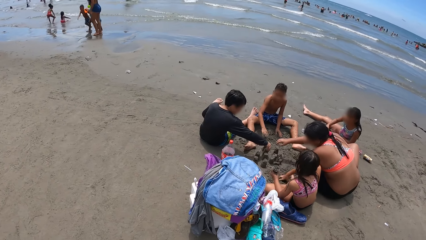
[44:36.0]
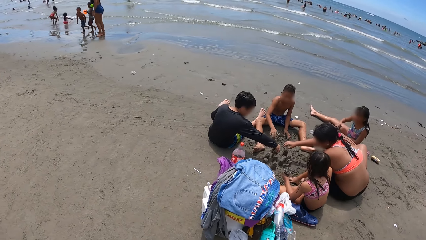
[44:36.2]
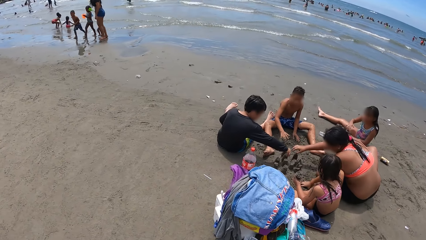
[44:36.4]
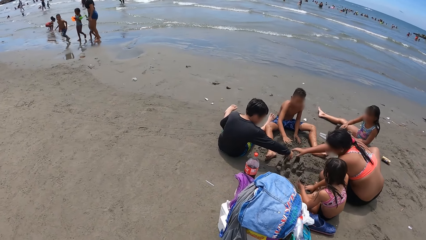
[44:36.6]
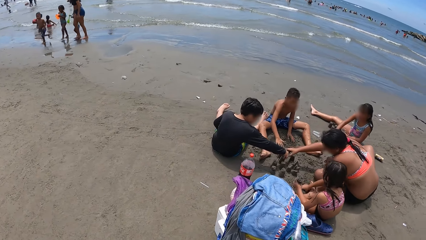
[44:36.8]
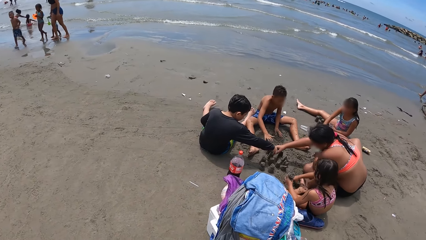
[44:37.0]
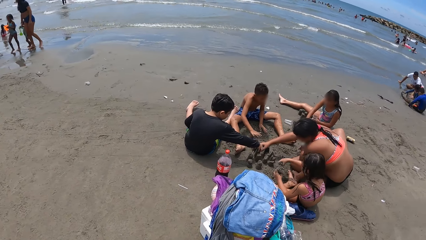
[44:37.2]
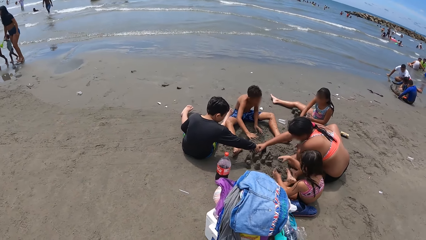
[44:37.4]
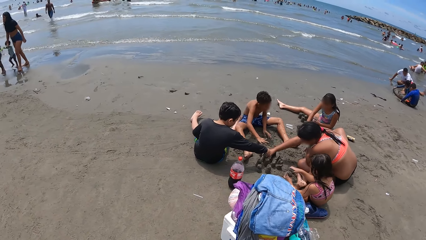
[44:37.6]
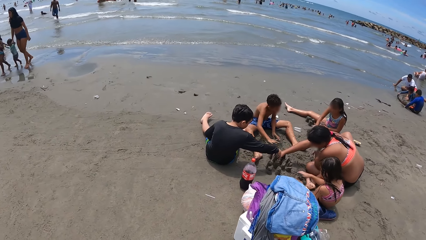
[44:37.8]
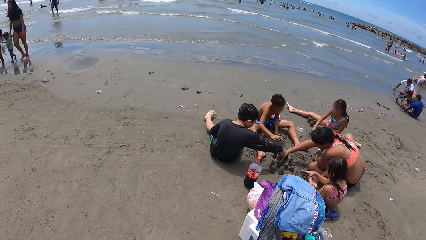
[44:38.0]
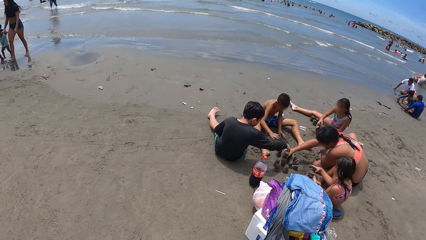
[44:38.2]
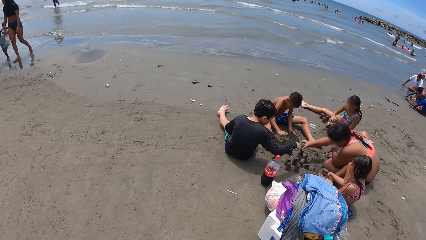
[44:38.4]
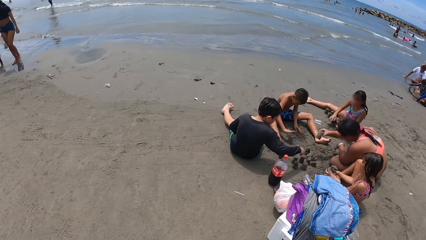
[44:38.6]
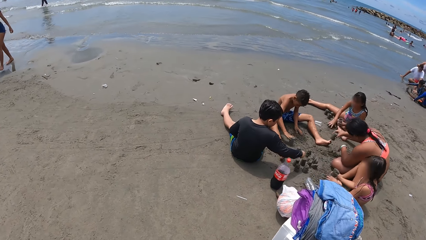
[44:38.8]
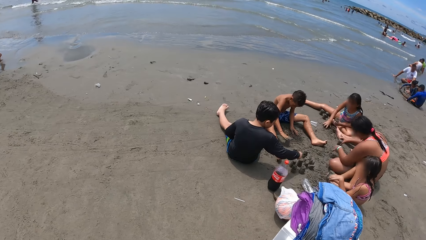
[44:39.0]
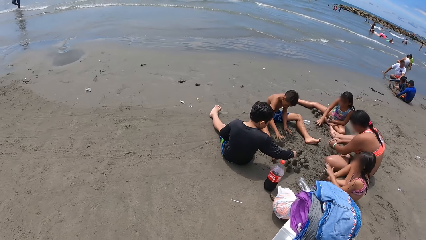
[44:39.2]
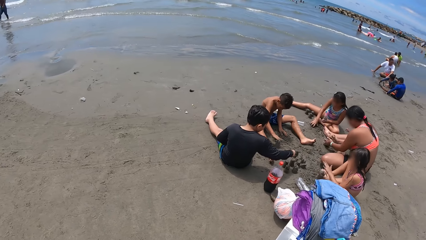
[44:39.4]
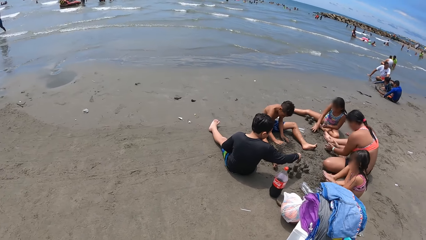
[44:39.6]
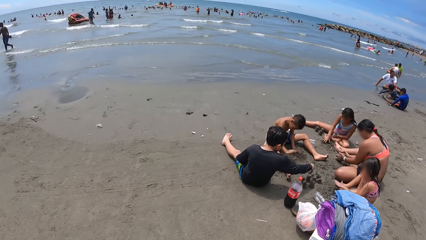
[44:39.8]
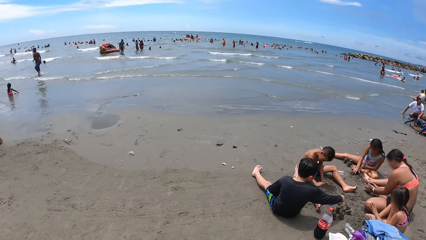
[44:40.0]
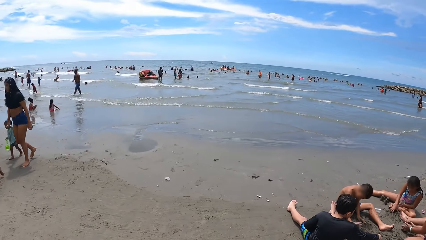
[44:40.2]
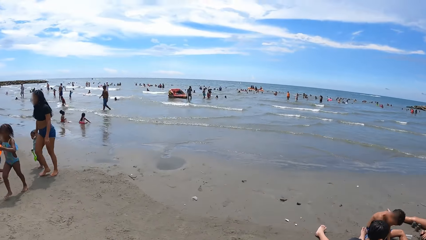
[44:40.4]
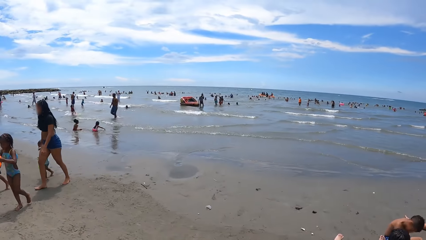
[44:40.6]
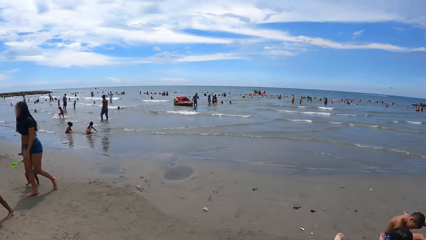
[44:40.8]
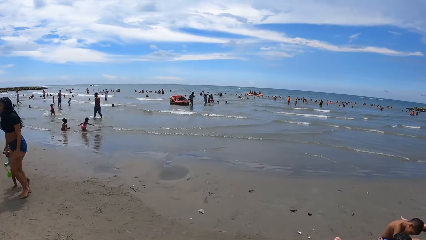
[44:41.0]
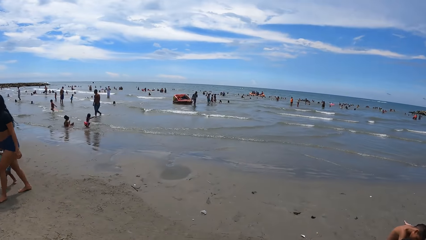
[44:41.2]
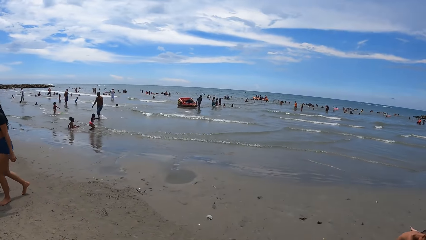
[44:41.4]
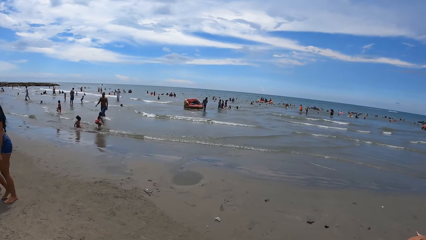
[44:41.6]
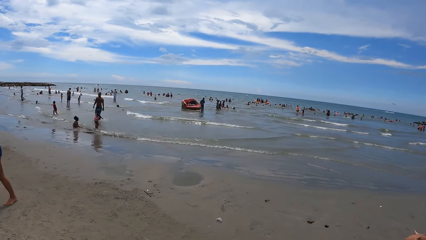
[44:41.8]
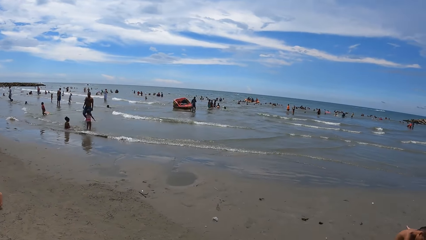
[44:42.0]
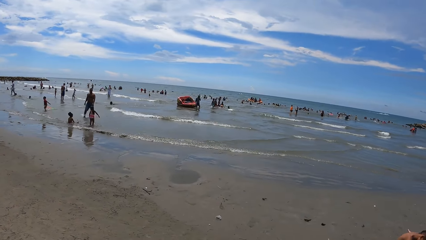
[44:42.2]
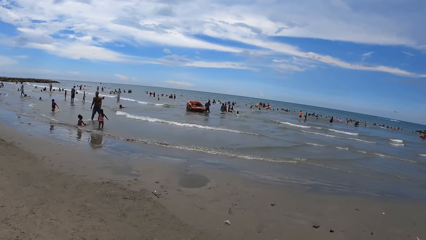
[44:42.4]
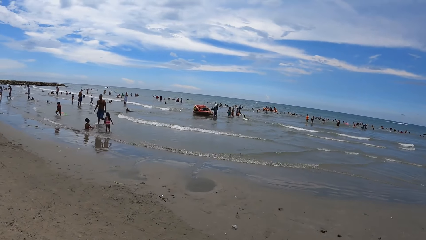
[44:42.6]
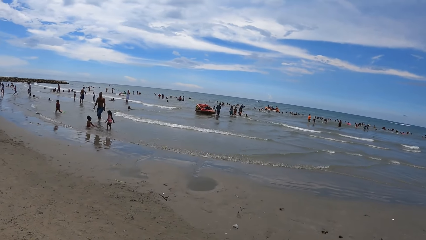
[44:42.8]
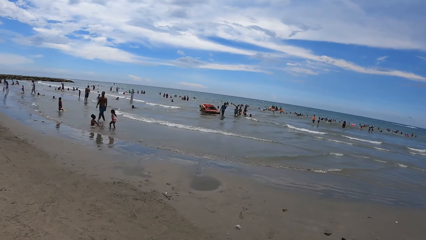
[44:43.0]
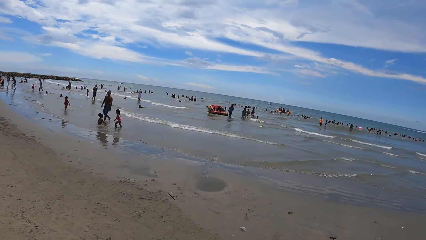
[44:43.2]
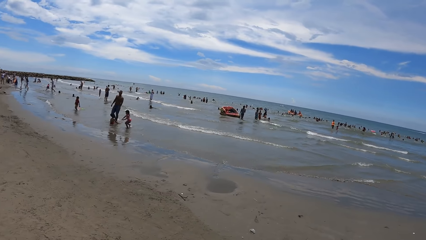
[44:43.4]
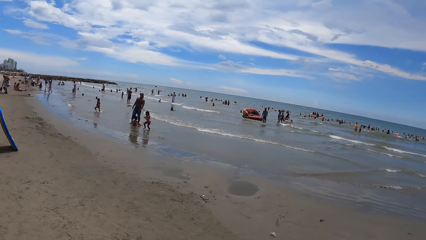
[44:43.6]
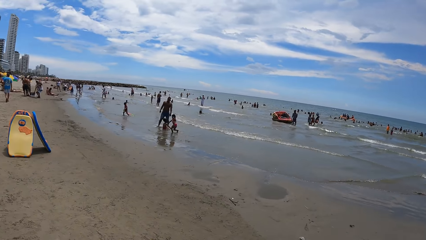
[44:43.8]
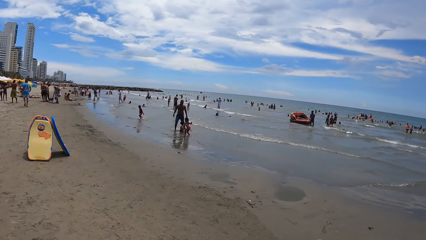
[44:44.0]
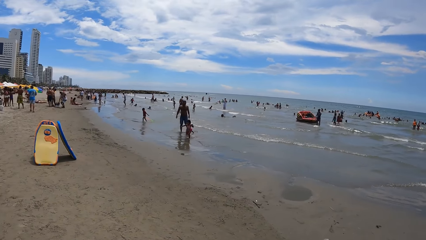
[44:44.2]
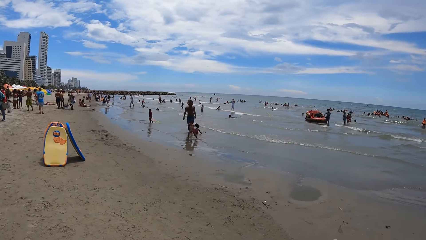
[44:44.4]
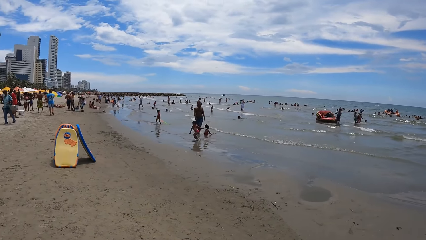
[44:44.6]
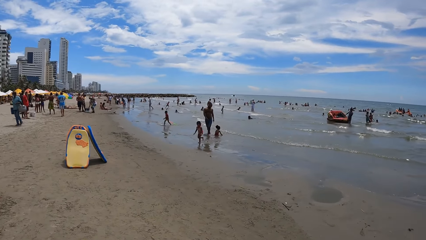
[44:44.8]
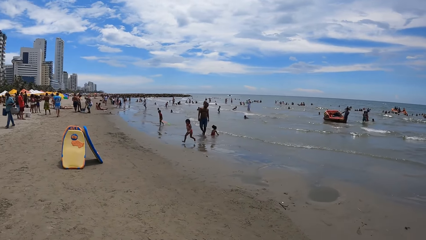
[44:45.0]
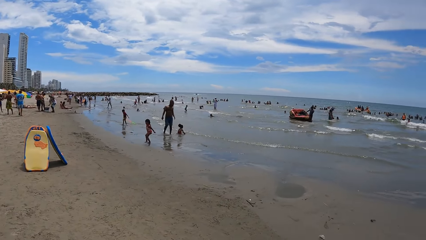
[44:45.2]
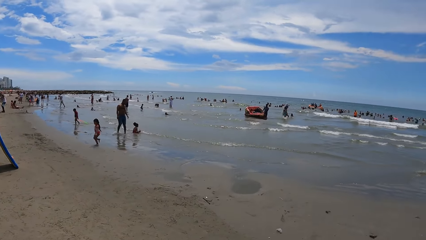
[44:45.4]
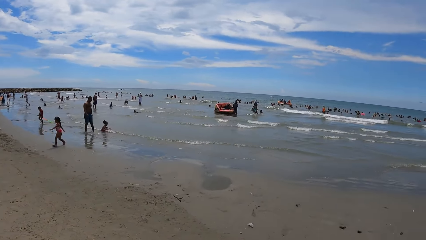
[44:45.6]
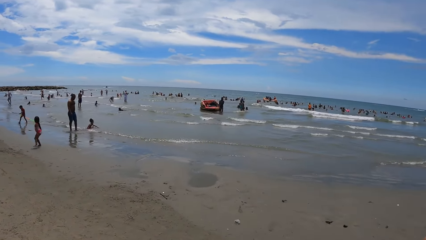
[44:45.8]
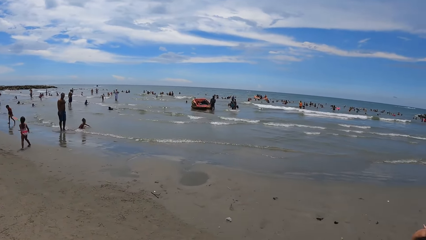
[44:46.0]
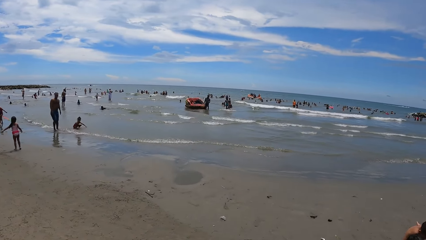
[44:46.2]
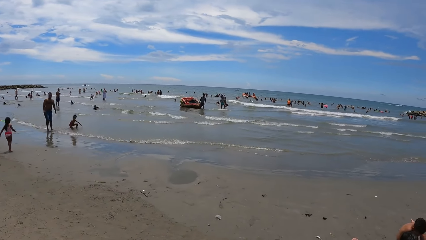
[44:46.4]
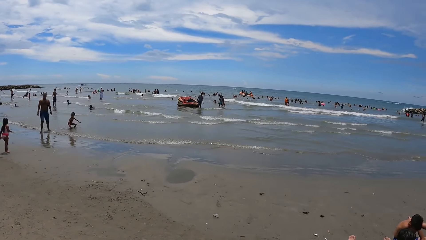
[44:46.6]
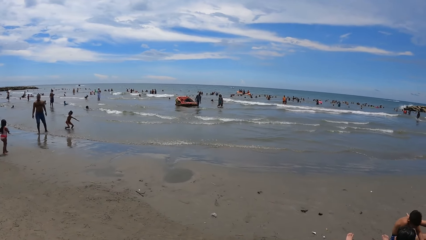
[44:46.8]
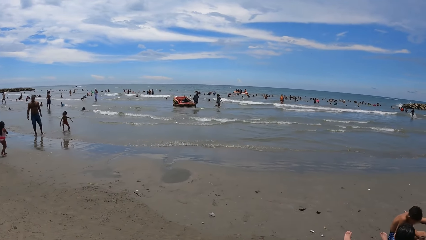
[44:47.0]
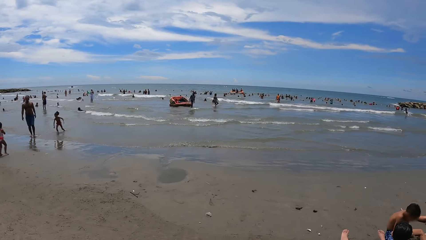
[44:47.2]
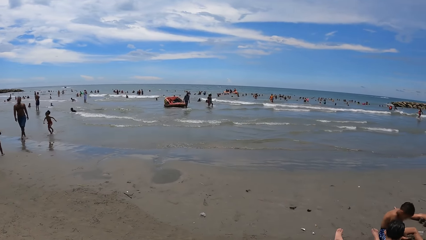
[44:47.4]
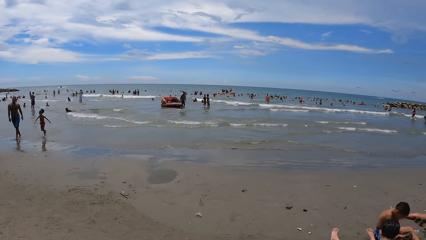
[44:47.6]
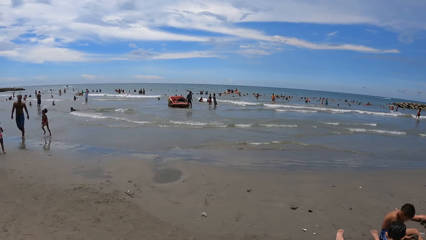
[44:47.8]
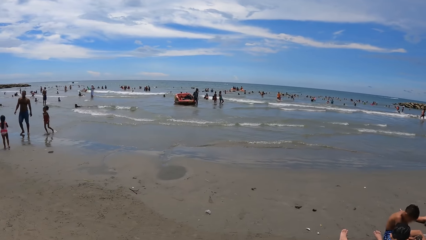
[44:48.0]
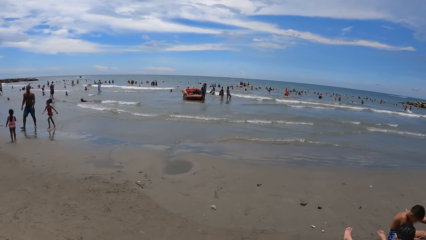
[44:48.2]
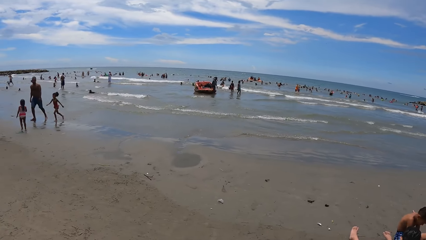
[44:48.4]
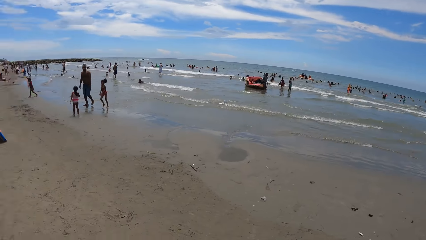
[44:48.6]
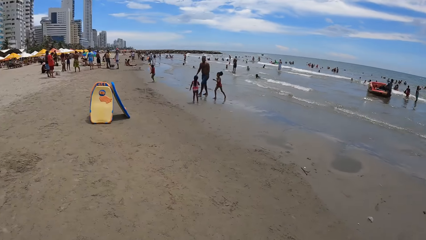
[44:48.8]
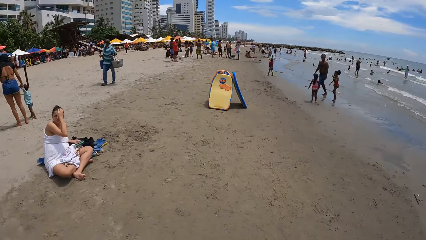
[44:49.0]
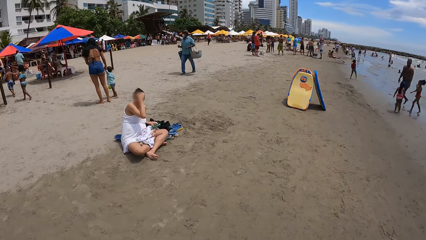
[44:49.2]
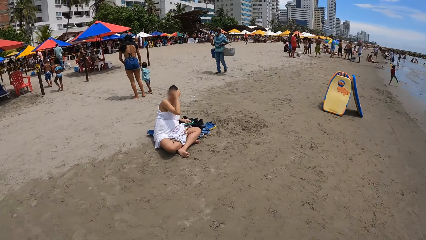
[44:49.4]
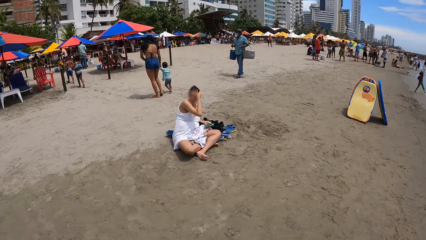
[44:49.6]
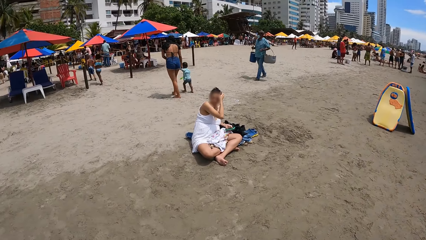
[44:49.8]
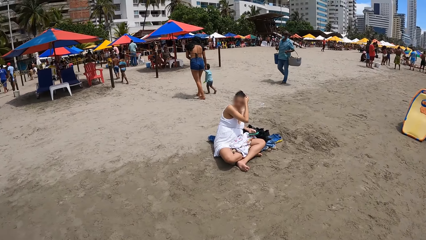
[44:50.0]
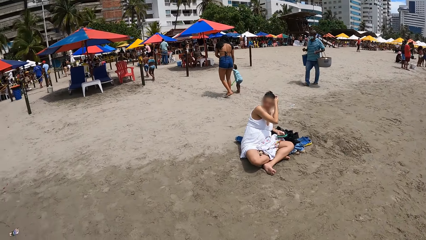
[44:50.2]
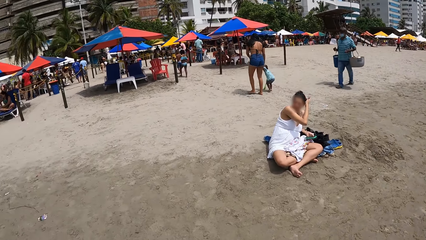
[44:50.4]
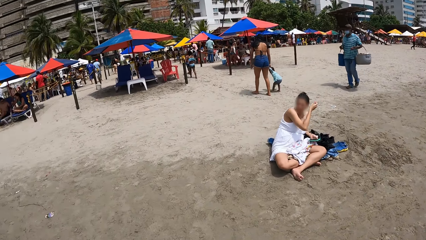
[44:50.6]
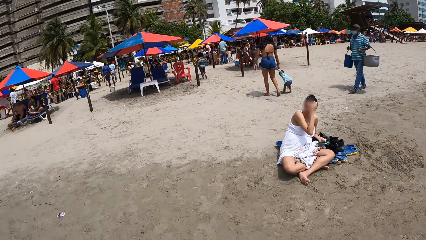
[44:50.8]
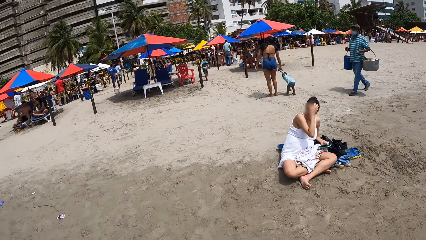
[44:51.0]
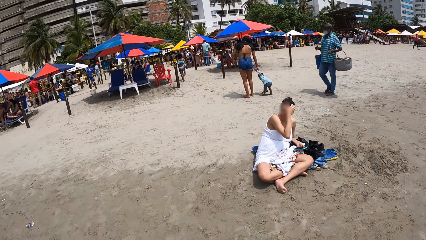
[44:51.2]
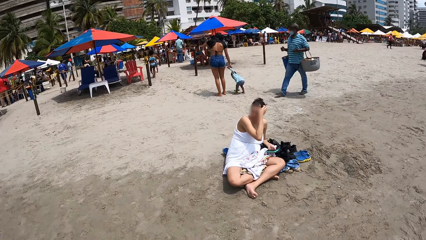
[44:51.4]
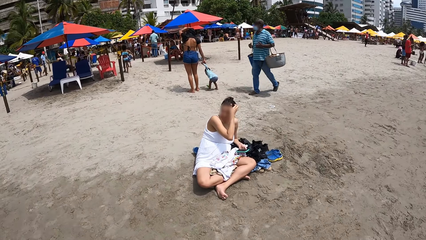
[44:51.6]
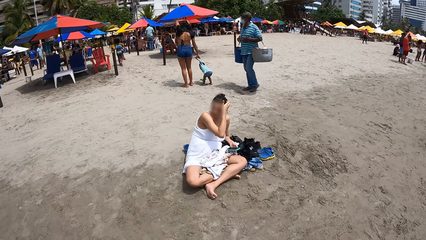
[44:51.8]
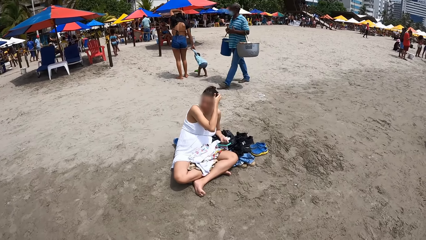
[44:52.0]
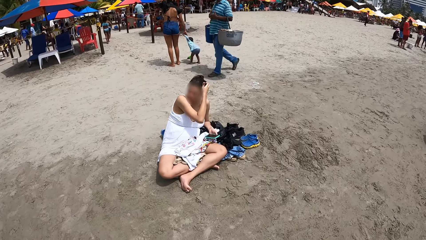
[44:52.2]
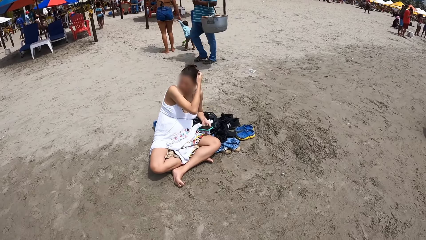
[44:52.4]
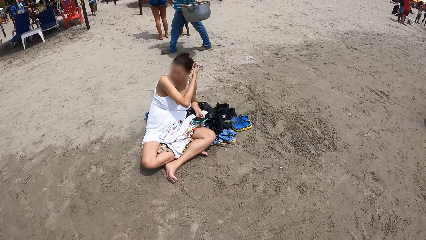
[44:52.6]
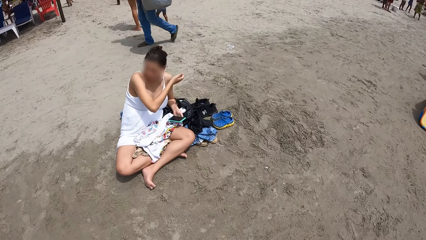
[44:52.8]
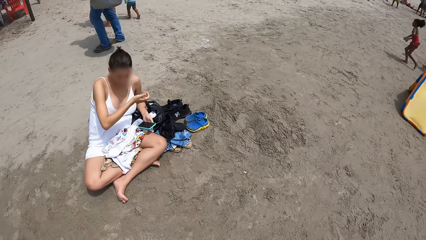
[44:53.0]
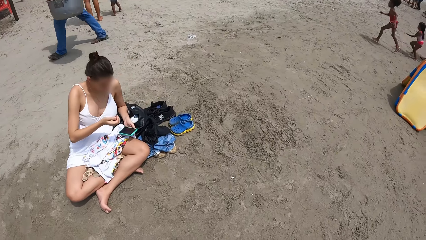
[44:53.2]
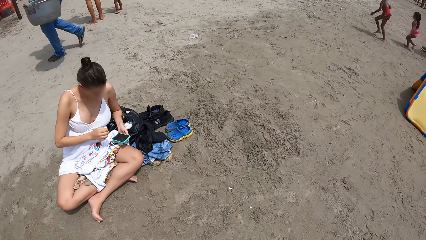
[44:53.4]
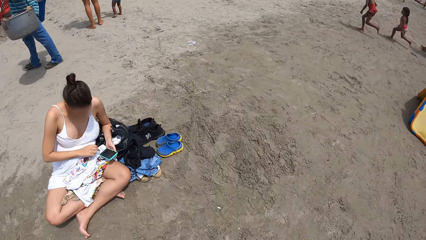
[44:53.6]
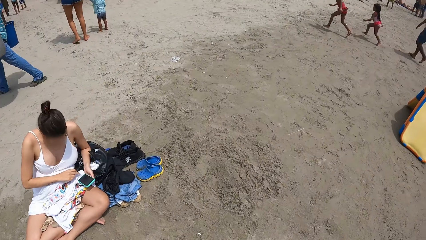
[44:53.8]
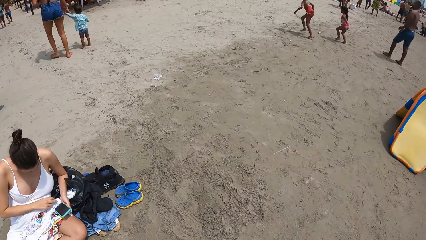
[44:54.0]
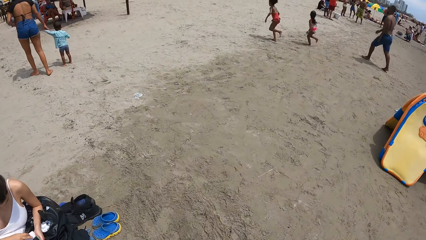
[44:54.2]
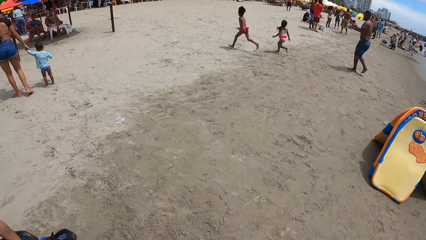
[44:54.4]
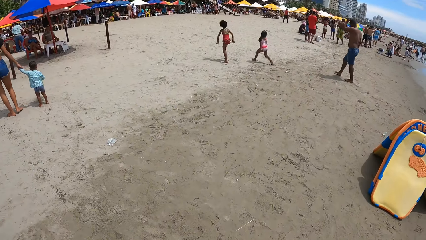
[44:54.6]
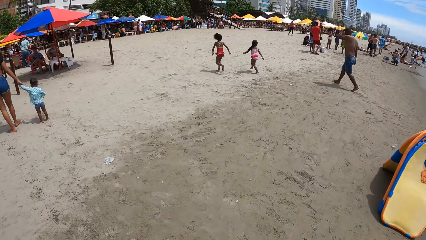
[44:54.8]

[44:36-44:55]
The camera wearer looks at the people on the beach. They look around the beach. They look around. They look around again. They walk in the beach.
